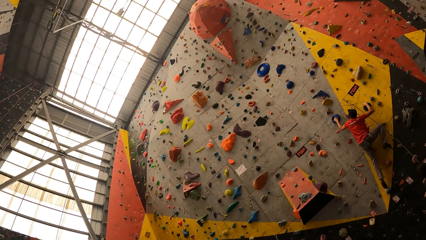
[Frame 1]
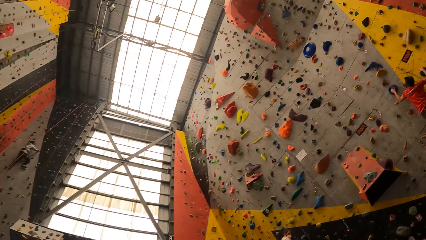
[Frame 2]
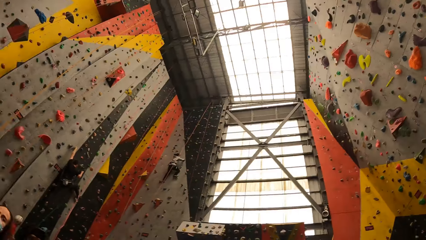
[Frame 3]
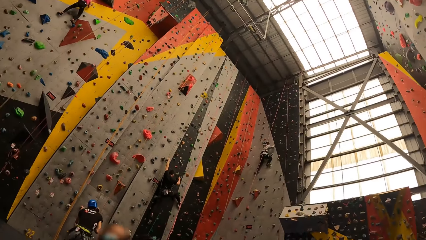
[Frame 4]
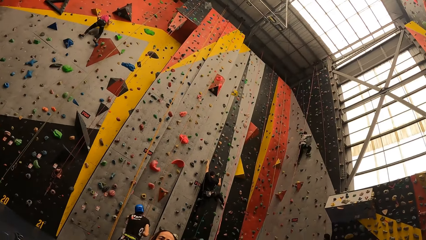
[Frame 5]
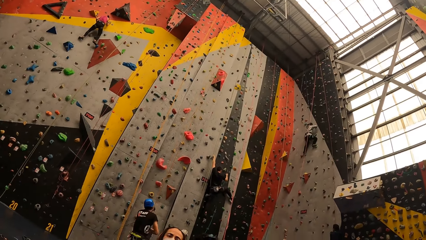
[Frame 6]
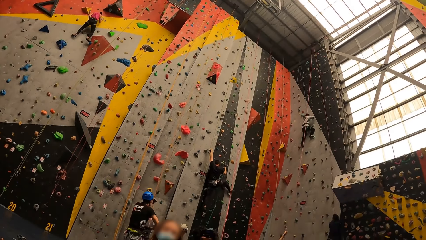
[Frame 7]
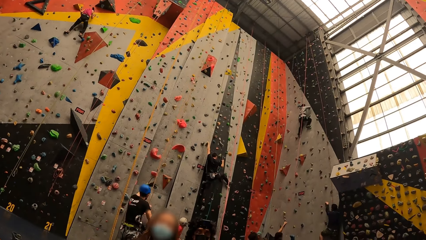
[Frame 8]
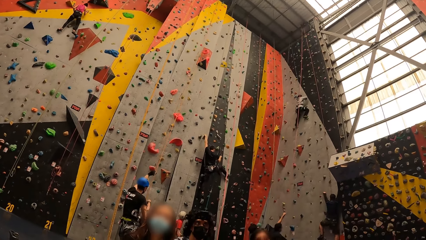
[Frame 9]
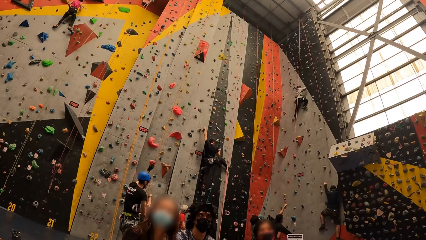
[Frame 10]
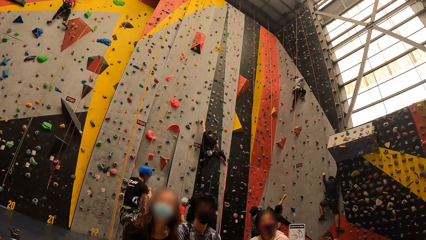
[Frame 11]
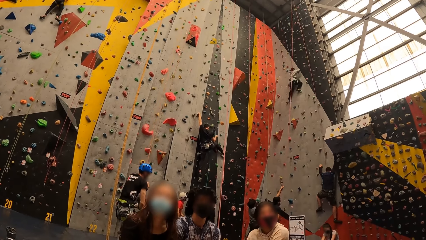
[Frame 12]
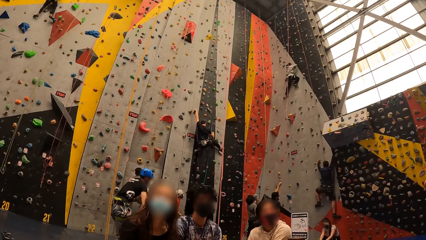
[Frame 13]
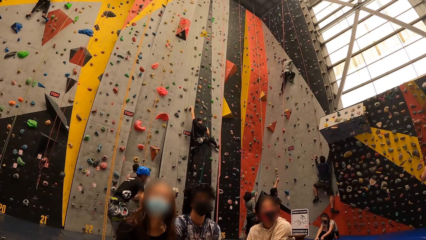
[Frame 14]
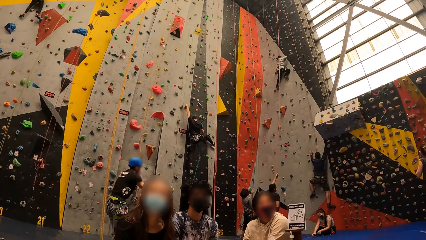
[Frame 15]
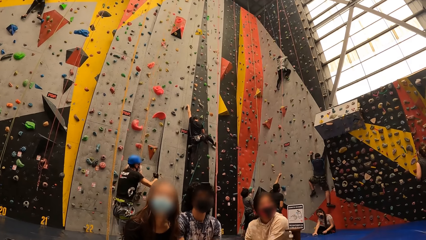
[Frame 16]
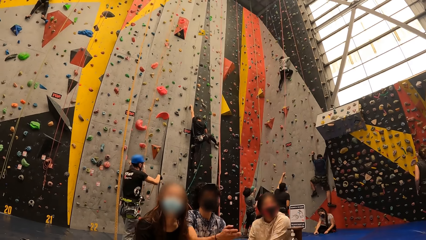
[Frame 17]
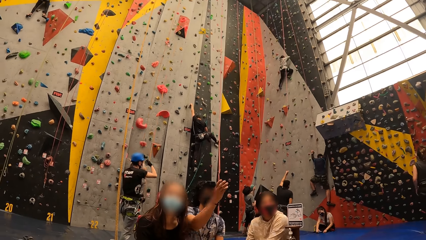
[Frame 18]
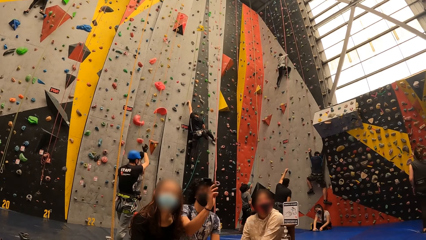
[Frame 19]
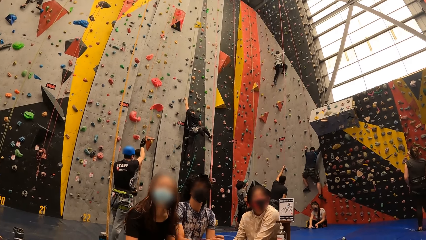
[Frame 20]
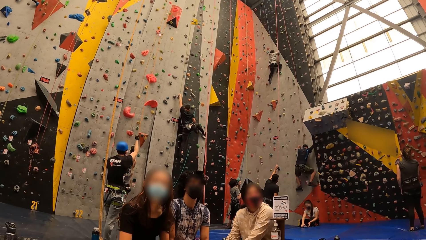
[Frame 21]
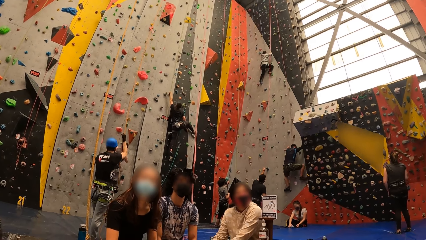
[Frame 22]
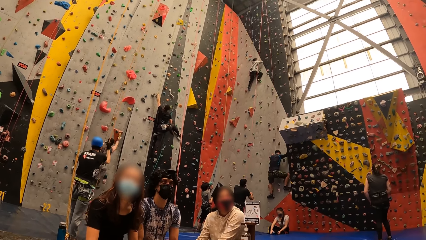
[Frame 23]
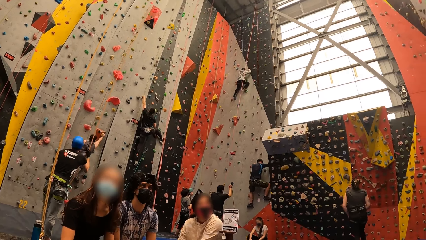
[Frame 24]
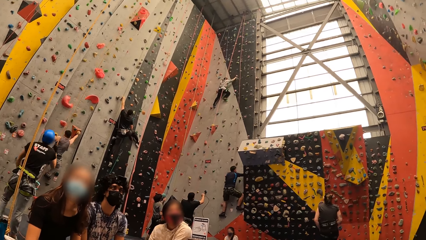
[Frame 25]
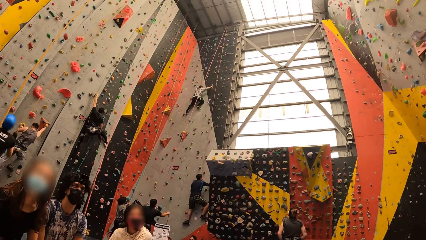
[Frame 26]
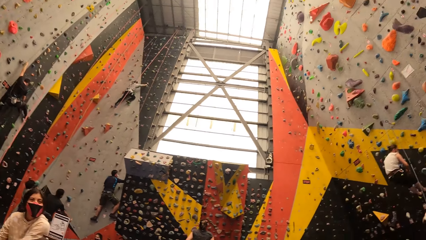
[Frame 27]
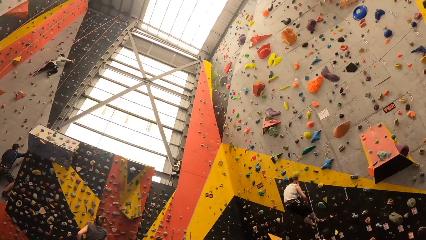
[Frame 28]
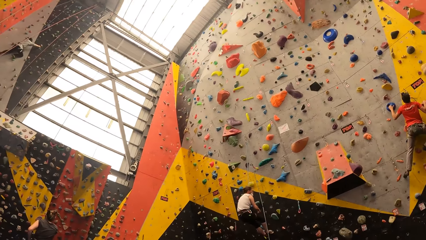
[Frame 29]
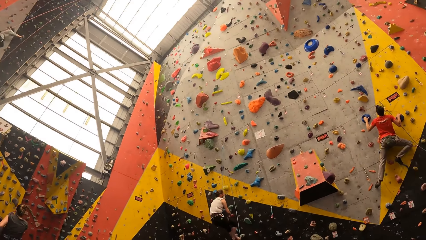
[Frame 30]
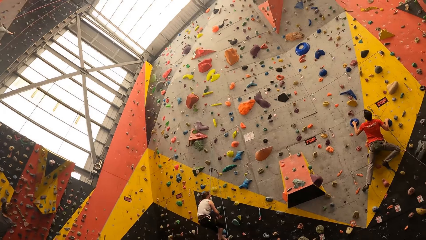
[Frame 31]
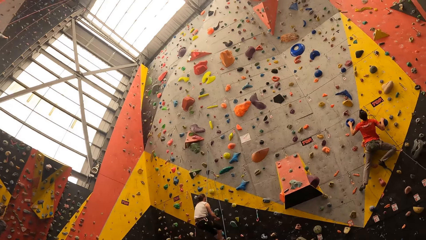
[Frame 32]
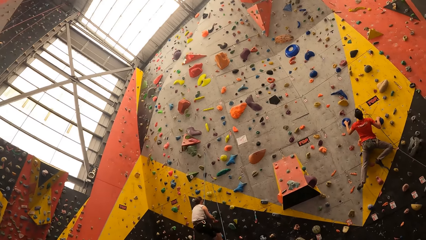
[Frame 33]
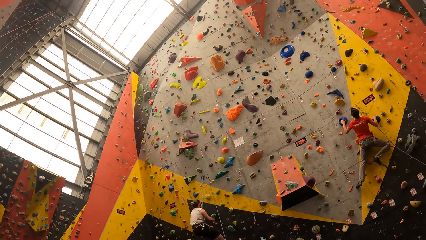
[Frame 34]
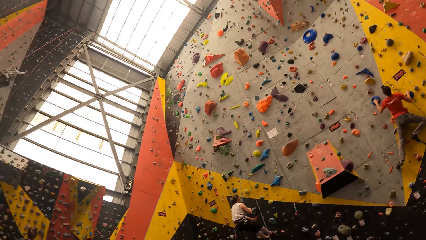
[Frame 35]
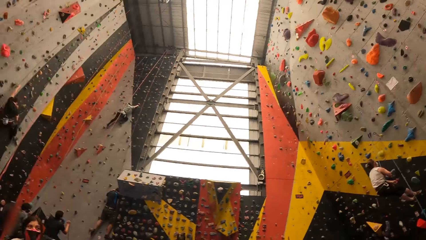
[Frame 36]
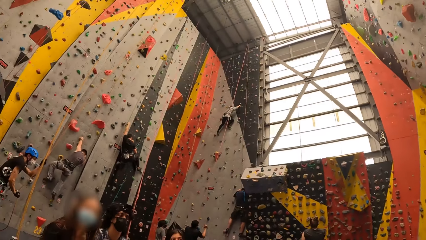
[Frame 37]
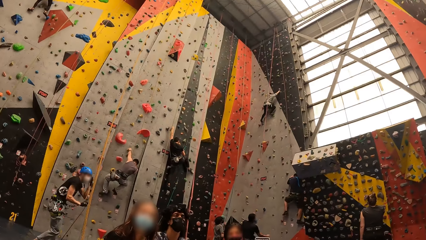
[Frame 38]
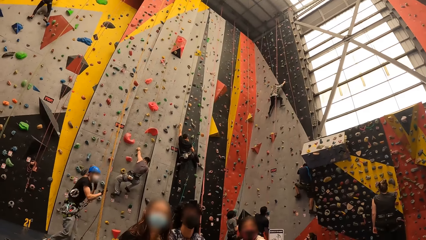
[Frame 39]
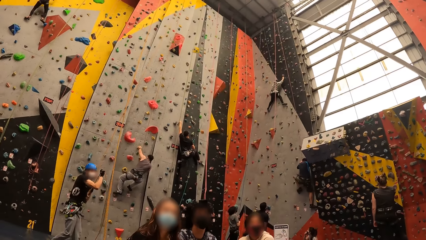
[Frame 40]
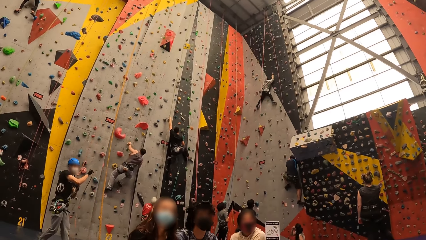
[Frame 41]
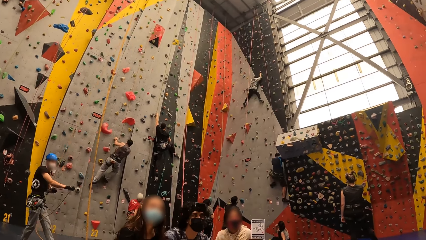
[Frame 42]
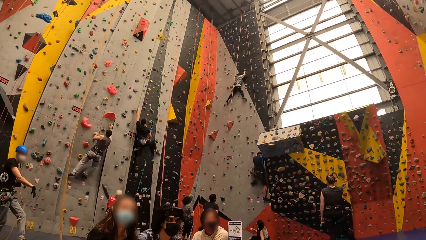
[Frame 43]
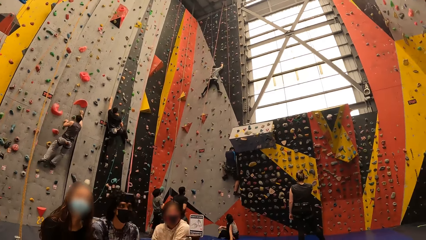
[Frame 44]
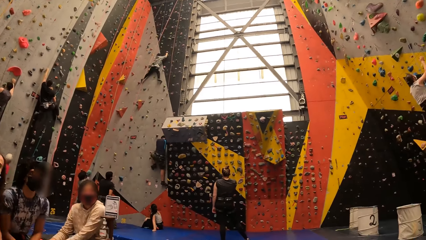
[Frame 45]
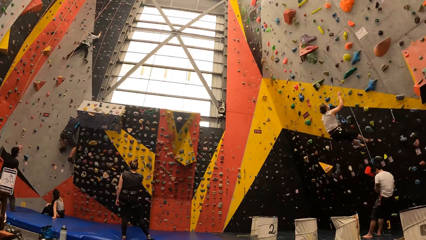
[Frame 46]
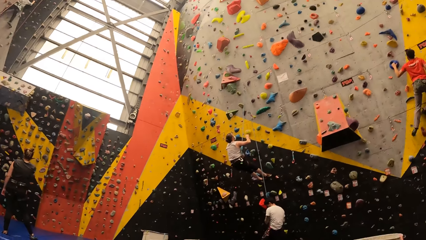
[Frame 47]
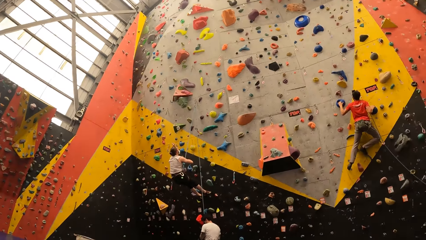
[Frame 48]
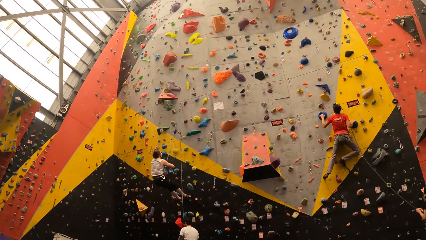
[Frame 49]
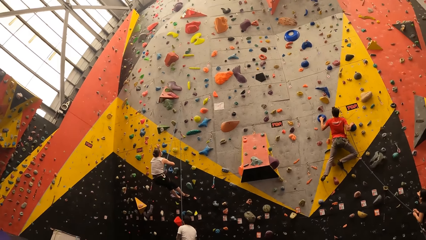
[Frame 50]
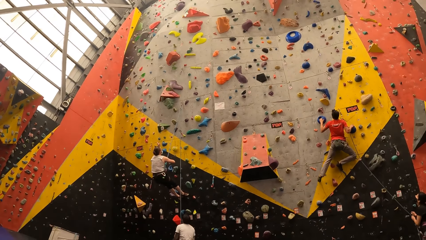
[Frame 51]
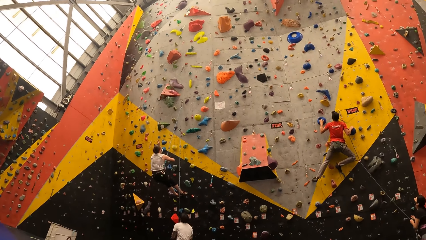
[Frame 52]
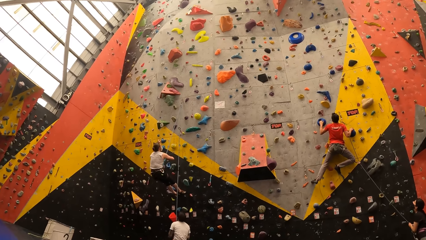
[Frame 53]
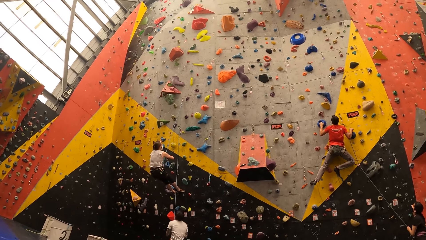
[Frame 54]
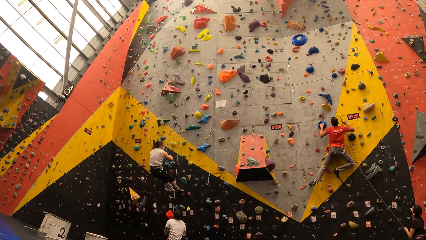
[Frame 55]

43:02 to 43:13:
The camera wearer interacts with a lady. They look around.

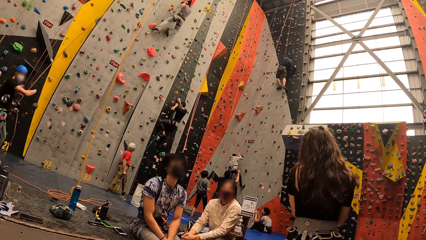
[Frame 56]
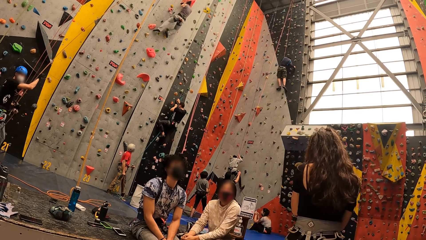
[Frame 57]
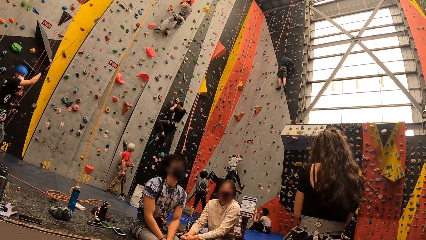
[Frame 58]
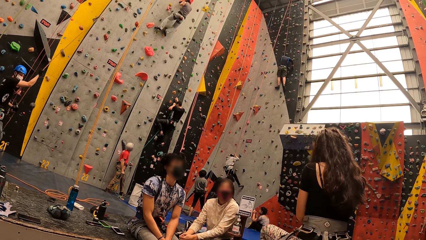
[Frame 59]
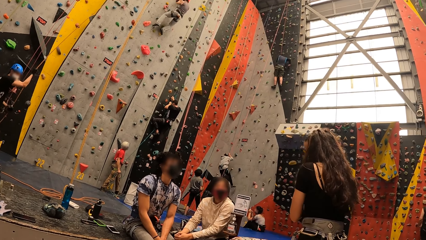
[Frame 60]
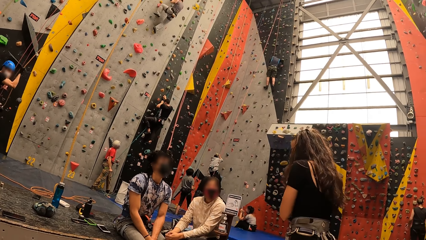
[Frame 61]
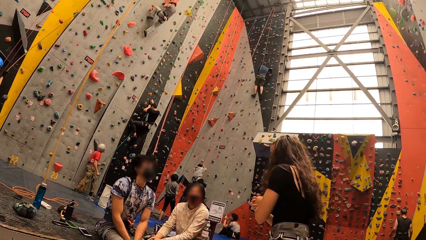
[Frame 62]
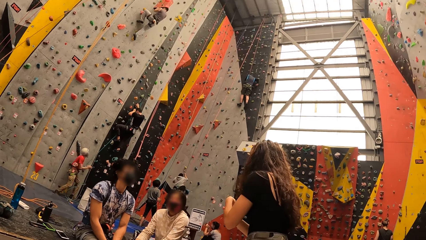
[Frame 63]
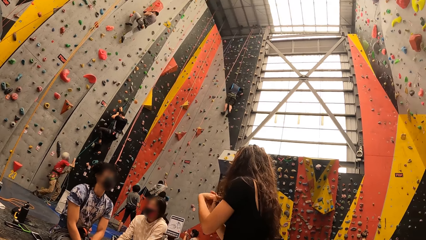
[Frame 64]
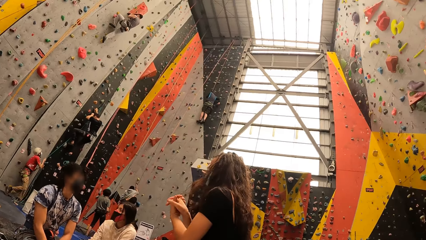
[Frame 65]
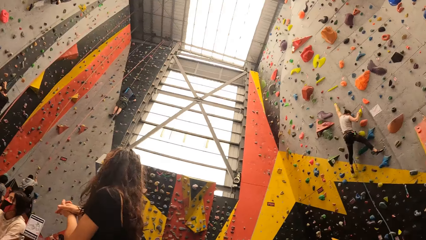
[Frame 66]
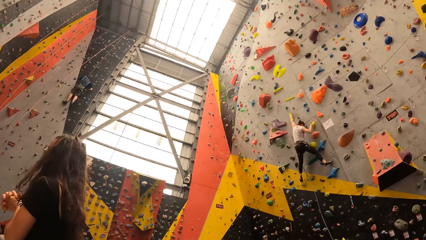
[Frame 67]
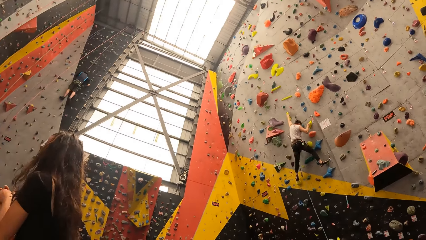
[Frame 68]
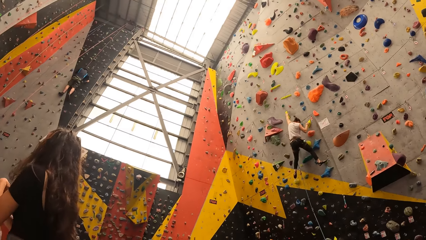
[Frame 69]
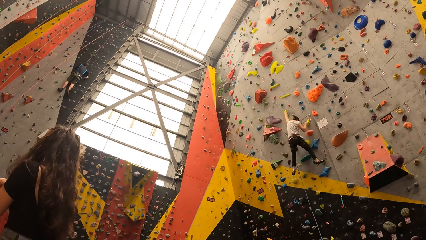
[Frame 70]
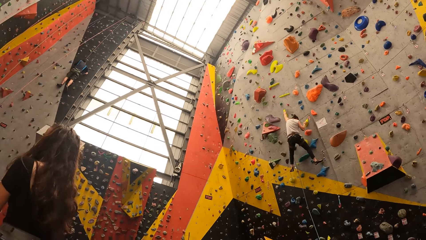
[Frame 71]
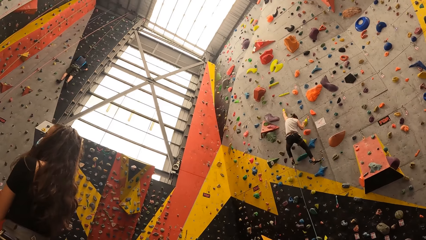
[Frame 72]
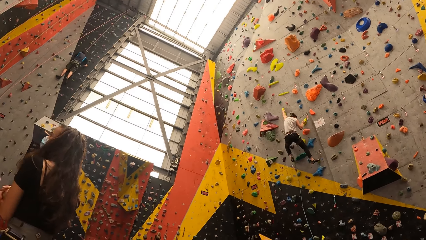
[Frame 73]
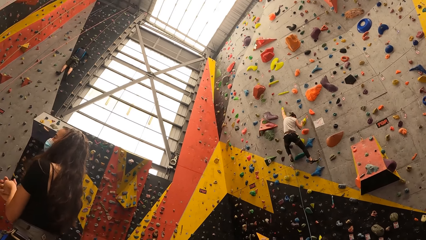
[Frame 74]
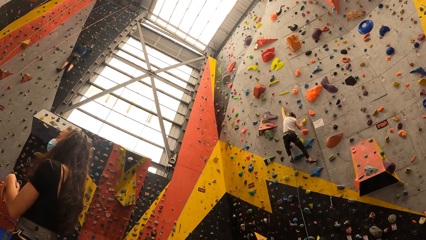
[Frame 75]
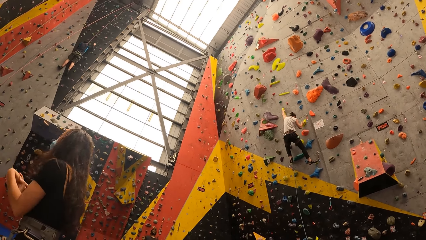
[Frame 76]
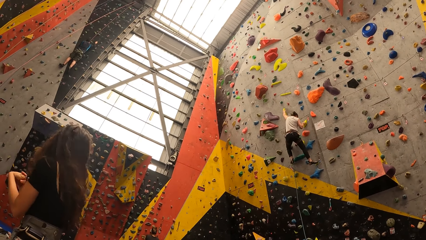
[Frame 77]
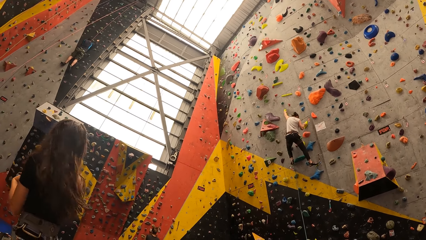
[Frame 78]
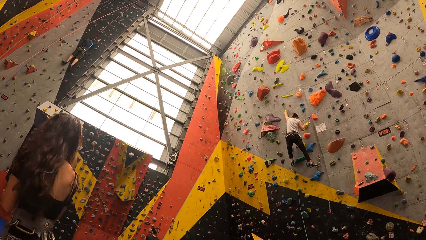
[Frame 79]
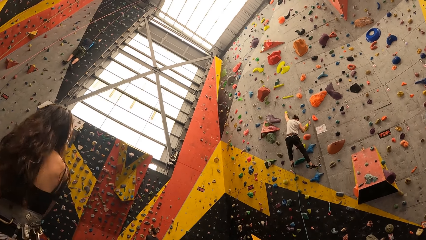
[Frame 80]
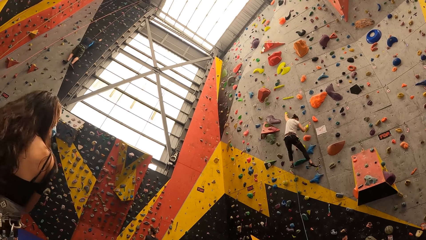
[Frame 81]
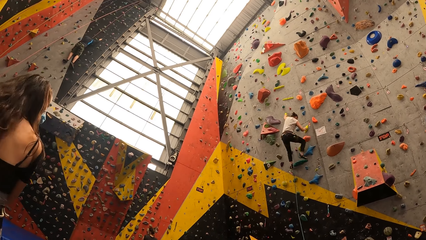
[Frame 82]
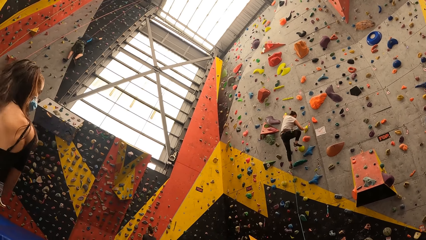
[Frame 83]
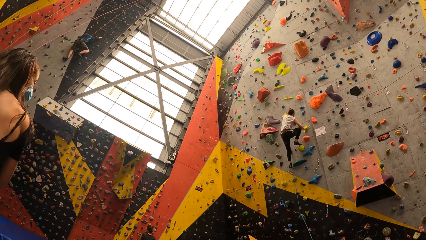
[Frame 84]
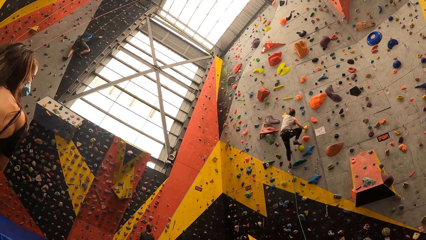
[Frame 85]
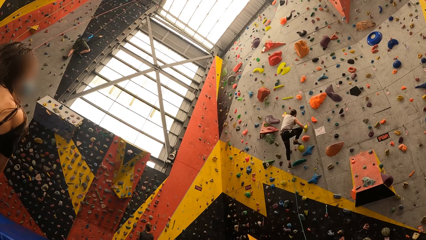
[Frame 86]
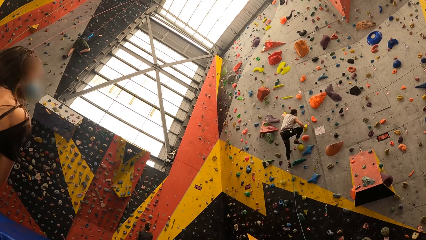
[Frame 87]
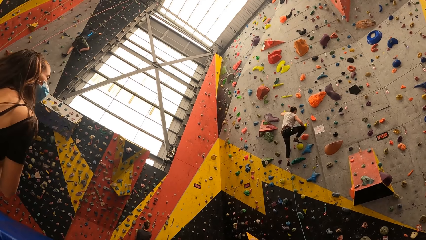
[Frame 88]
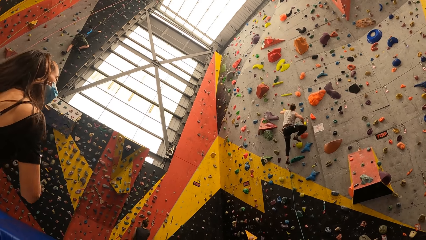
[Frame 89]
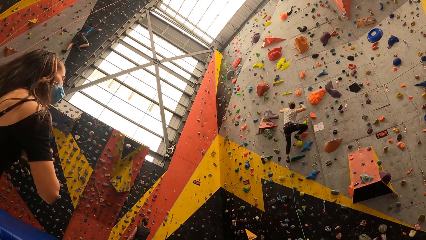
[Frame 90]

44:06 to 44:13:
The camera wearer looks around.
